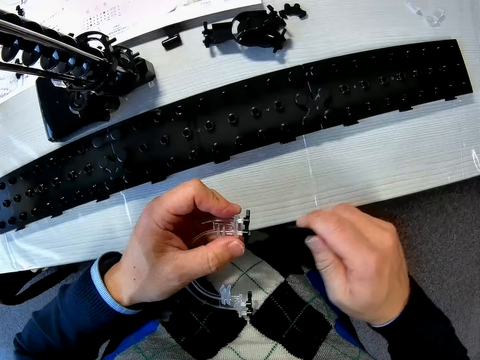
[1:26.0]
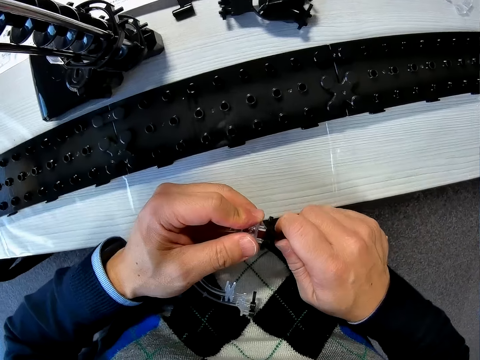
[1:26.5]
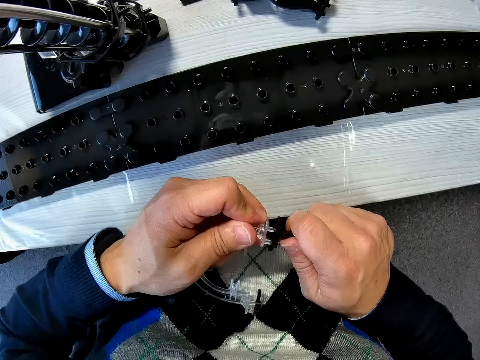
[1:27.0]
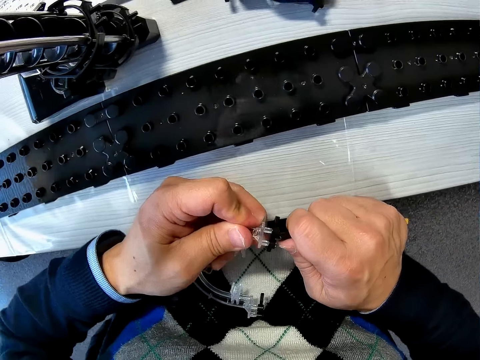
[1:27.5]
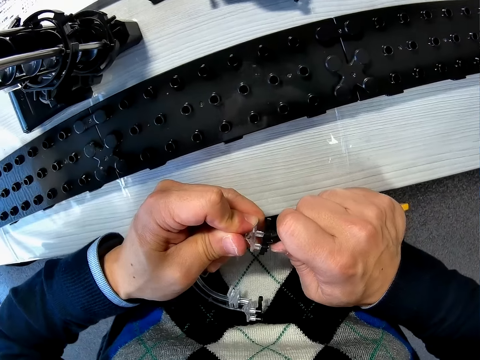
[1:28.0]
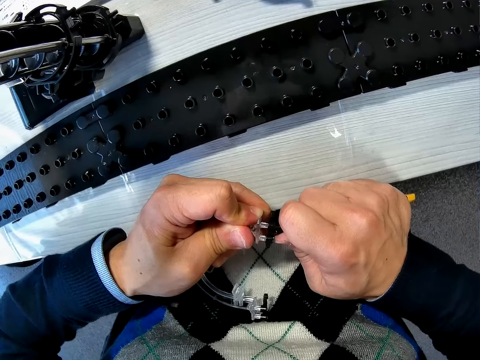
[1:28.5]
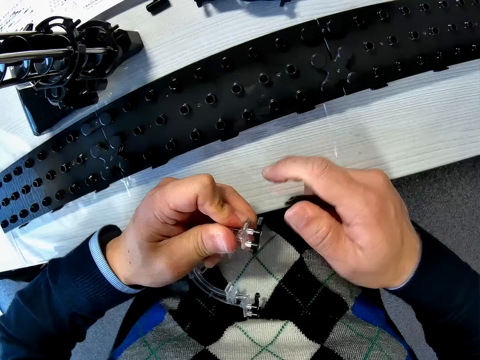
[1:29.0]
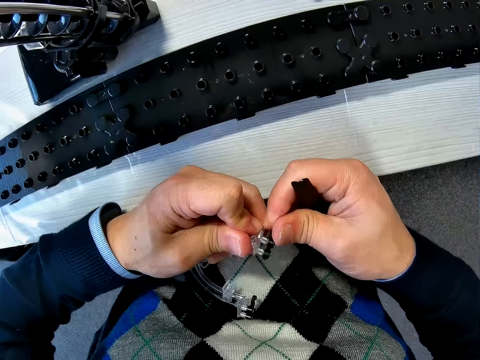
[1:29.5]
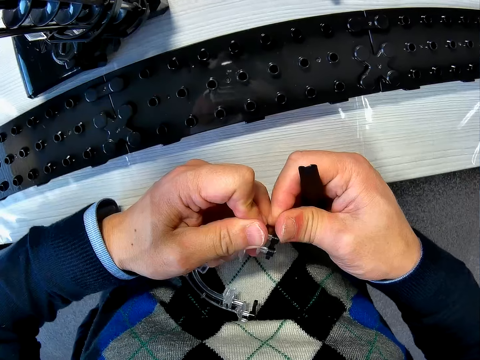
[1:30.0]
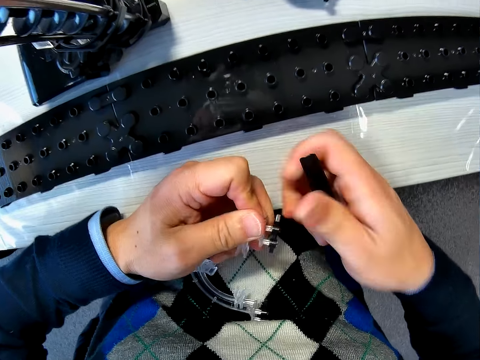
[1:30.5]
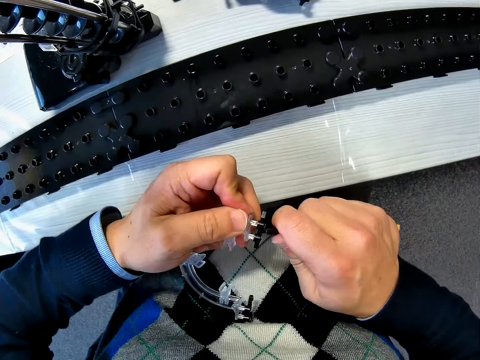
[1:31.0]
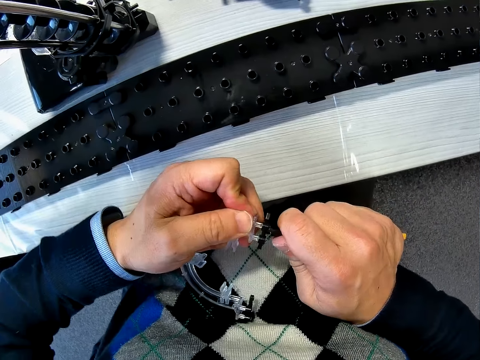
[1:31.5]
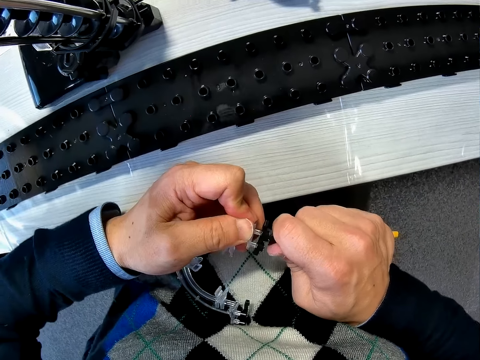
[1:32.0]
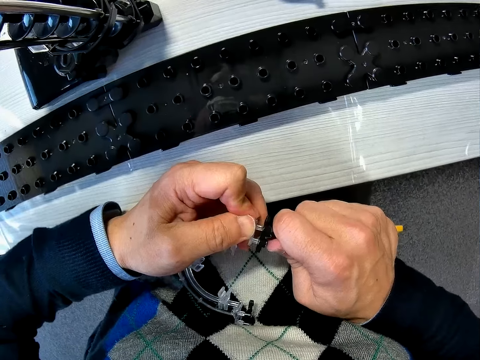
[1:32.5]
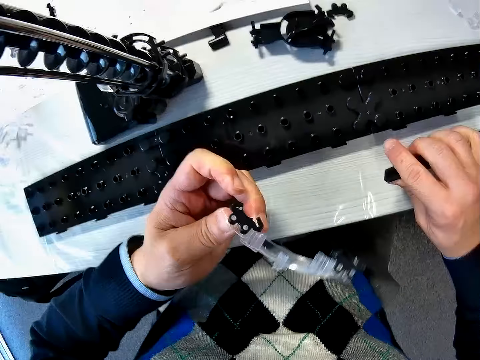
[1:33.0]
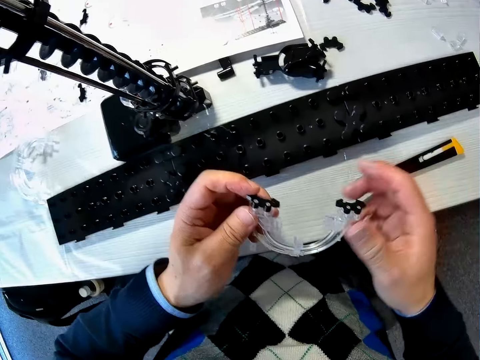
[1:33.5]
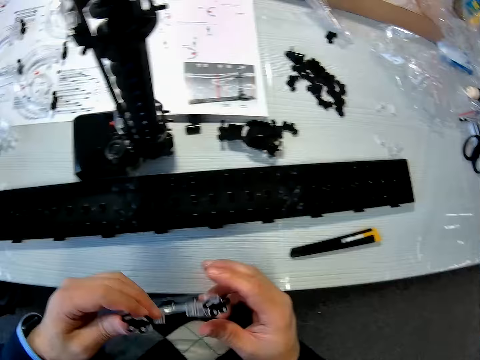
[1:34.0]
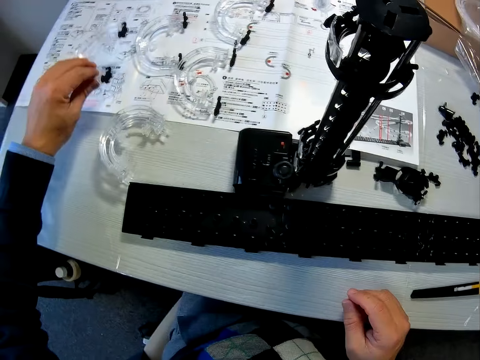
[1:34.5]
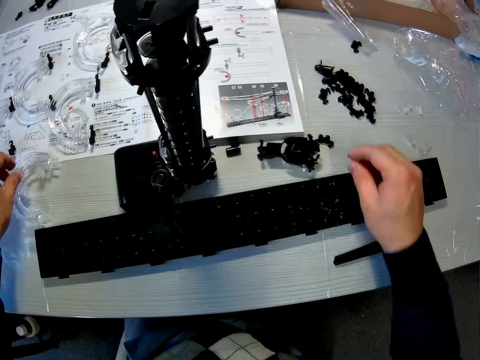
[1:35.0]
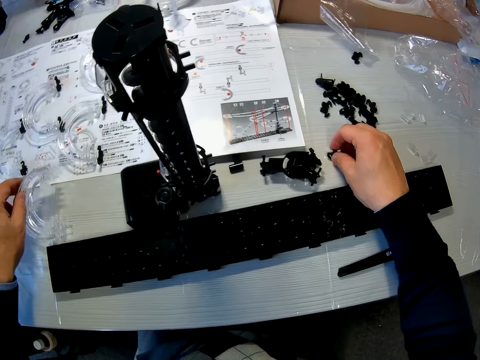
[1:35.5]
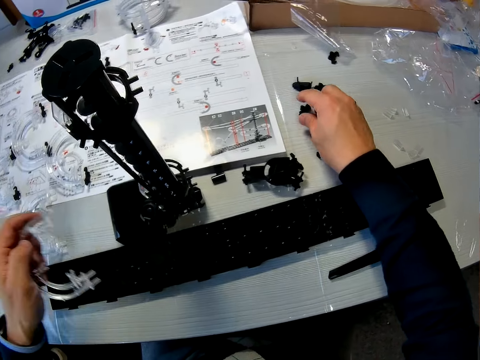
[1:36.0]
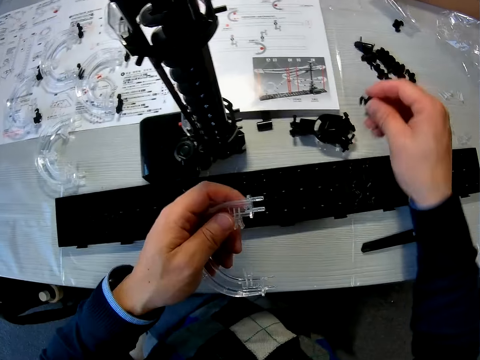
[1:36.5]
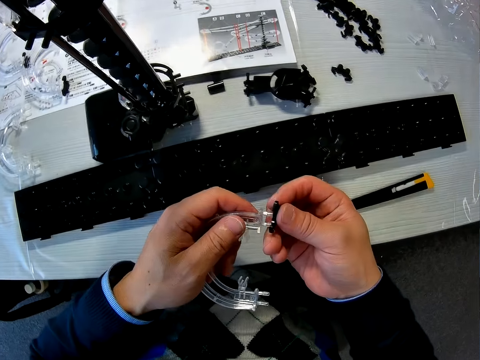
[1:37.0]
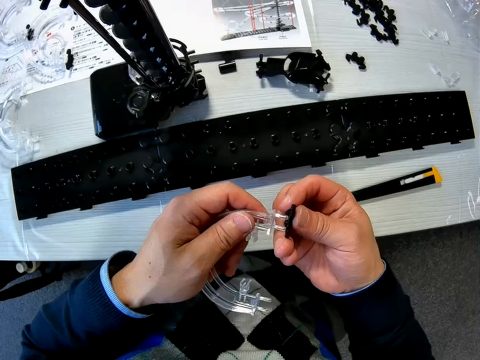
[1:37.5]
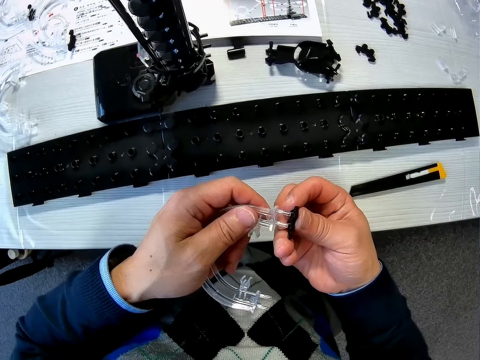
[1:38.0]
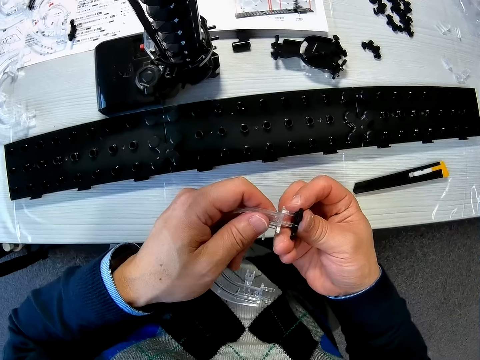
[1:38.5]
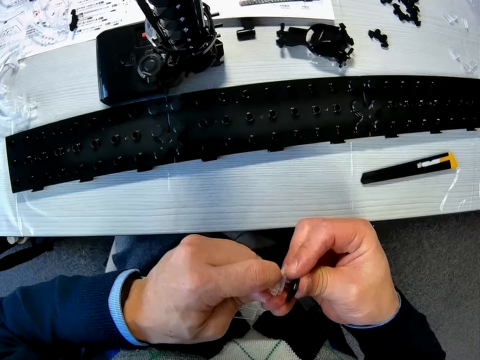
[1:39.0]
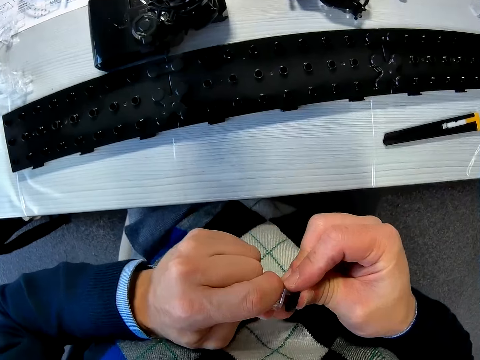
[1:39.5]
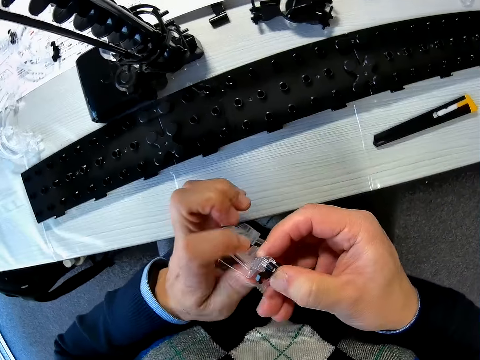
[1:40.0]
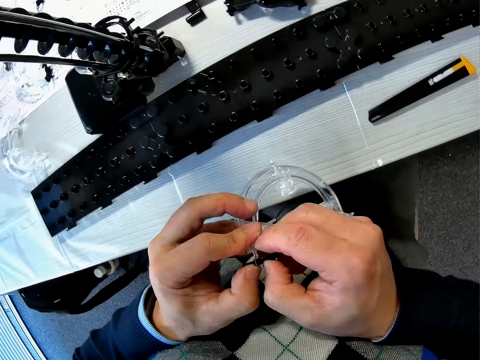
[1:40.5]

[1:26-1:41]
The camera wearer picks up a plastic adjustable wrench or adjustable knife. He uses the adjustable knife on the piece of the mechanical model in his left hand. He uses his right thumb on the piece of the mechanical model in his left hand. He uses the adjustable knife on the piece of the mechanical model in his left hand. He drops the adjustable knife on the table with his right hand. He holds a corner with his hands. He drops a piece of the mechanical model in his left hand on the table. He touches a piece of the mechanical model from the table with his right hand. He picks up a piece of the mechanical model from the table with his left hand. He picks up a piece of the mechanical model from the table with his right hand. He couples the piece of the mechanical model in his right hand to the piece of the mechanical model in his left hand.

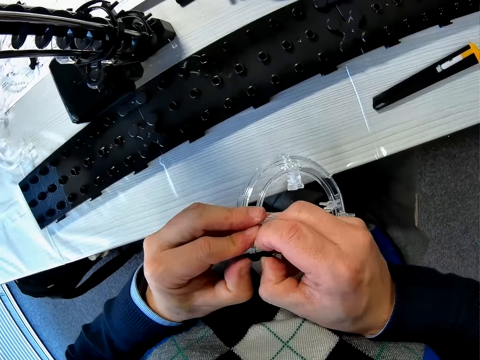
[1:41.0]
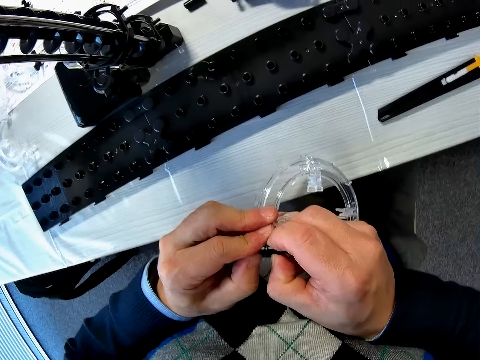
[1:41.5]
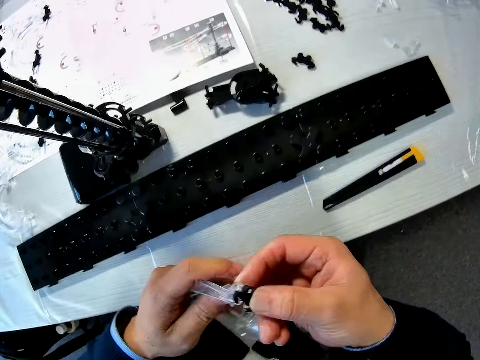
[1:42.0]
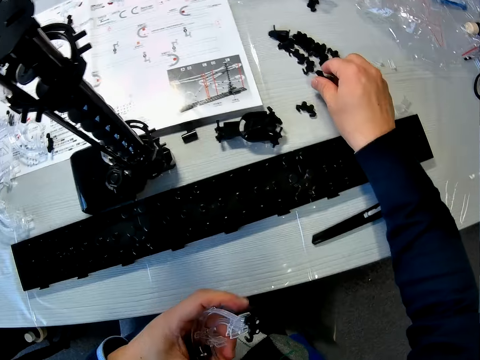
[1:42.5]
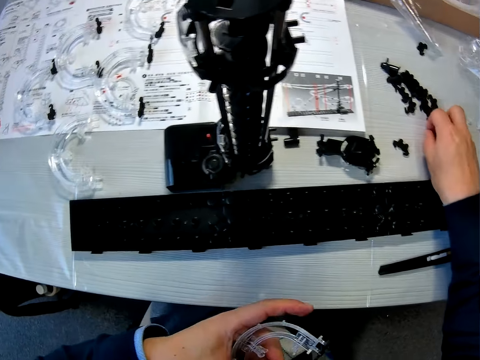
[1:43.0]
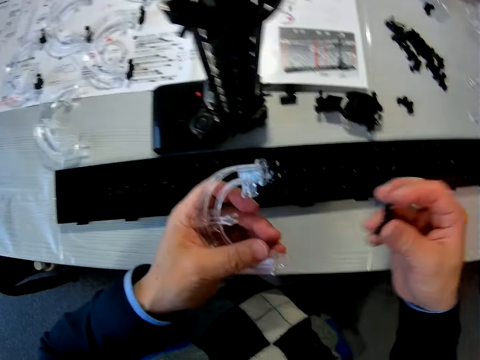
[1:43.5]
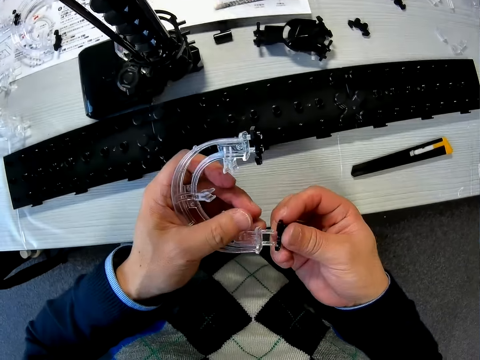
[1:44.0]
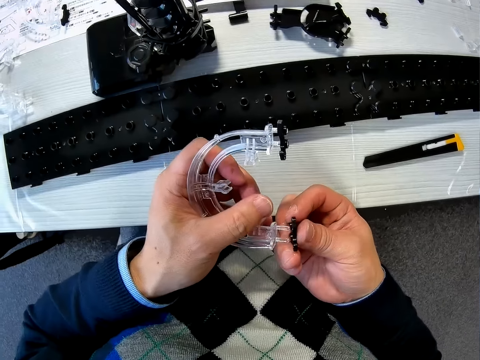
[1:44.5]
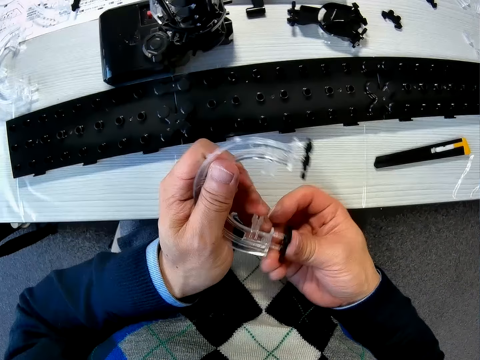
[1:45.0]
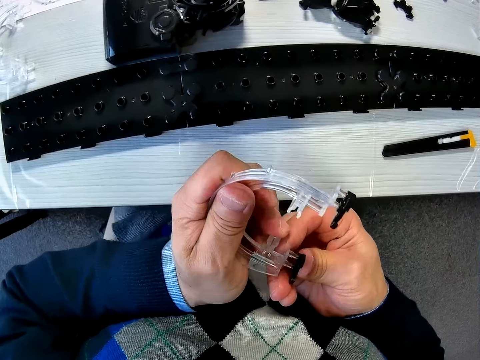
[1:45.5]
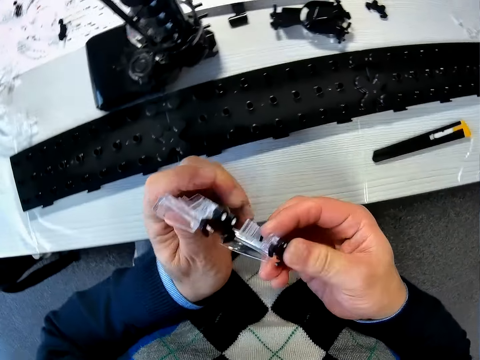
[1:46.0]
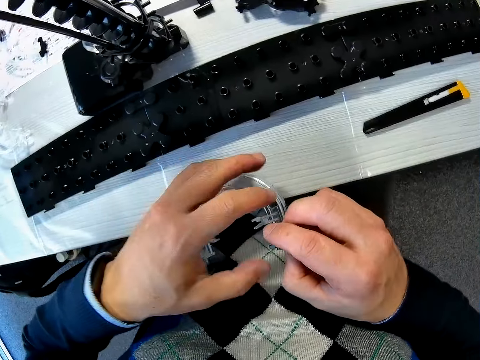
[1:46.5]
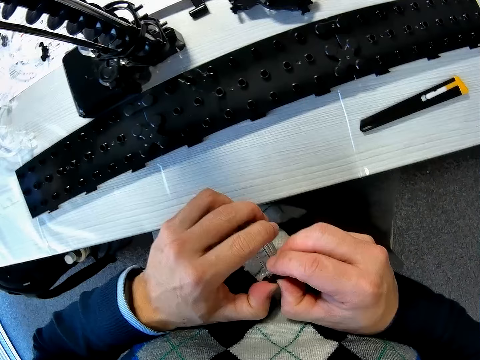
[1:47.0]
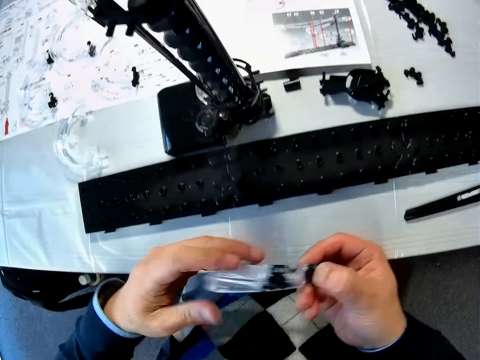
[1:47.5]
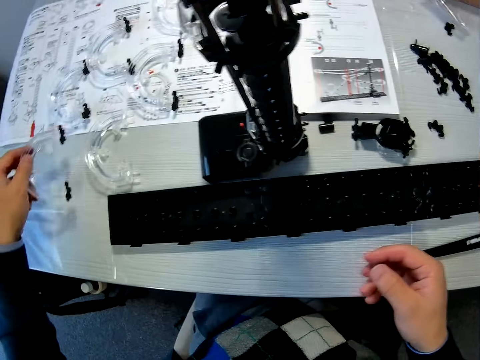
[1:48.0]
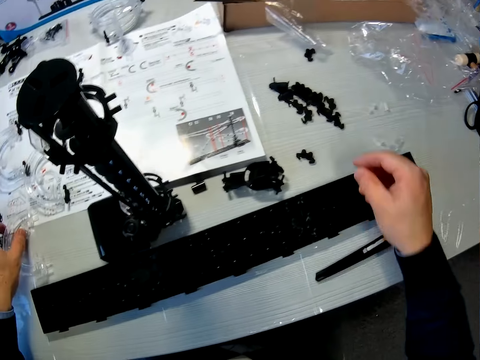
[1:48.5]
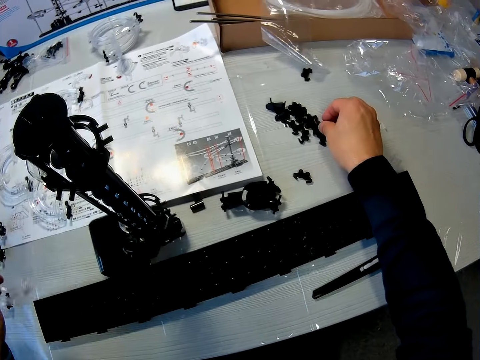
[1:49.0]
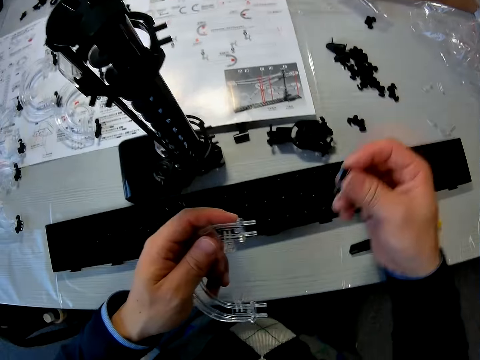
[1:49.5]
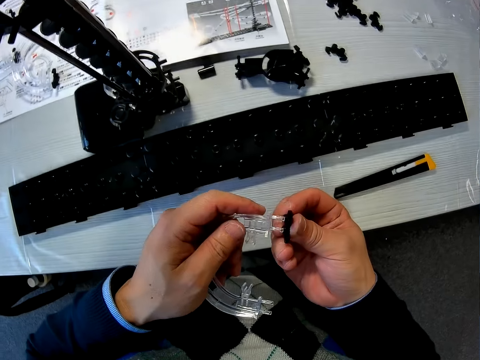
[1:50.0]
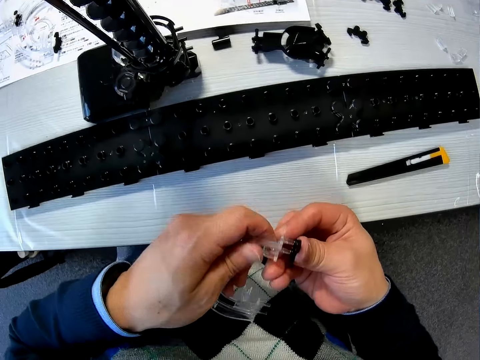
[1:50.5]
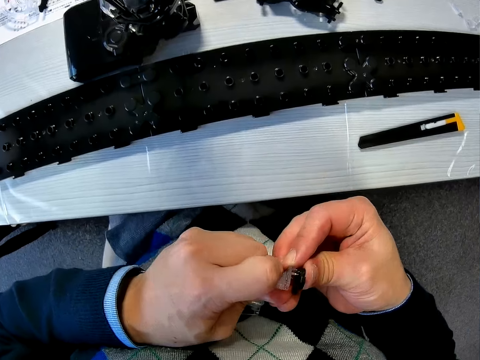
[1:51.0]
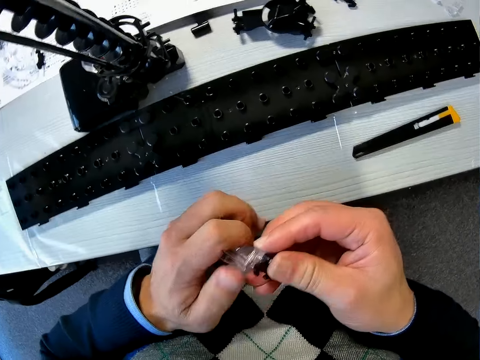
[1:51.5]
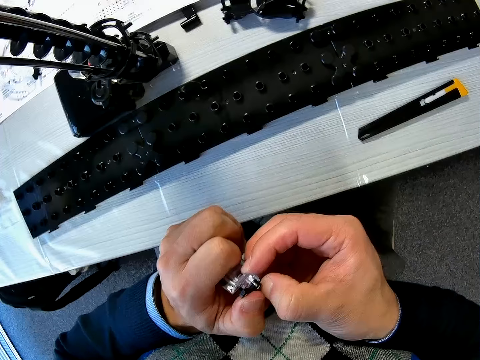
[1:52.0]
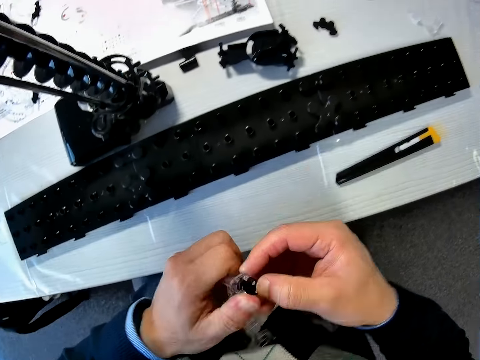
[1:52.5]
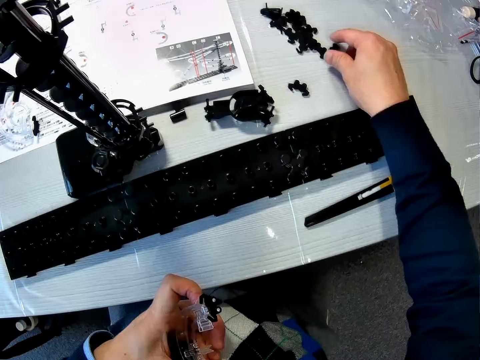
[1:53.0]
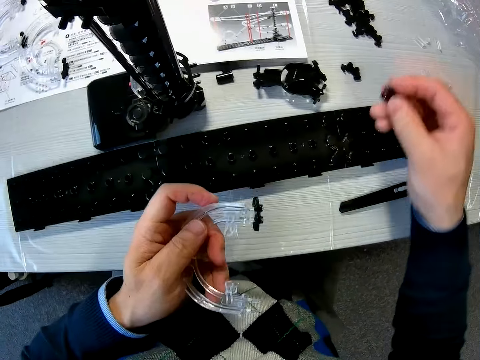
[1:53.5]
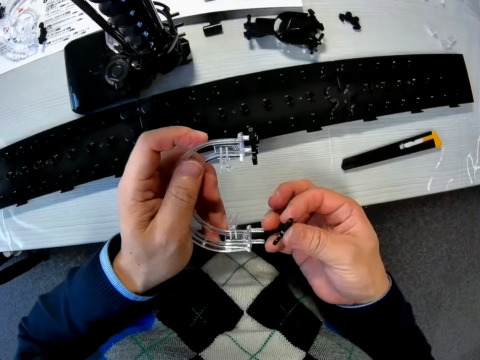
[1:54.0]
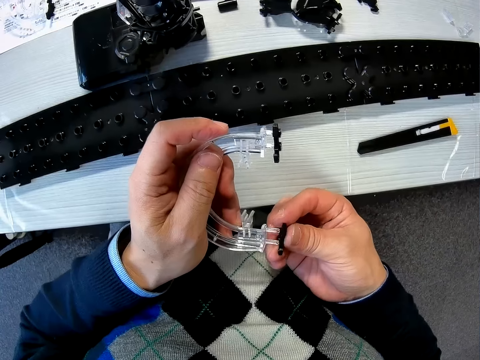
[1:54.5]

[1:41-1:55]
The camera wearer picks up a piece of the mechanical model from the table with his right hand. He couples the piece of the mechanical model in his right hand to the piece of the mechanical model in his left hand. He sticks together a rail stand and a corner stand. He drops a piece of the mechanical model in his left hand on the table. He picks up a piece of the mechanical model from the table with his left hand. He picks up a piece of the mechanical model from the table with his right hand. He couples the piece of the mechanical model in his right hand to the piece of the mechanical model in his left hand. He sticks together the rail stand and the corner stand. He picks up a piece of the mechanical model from the table with his right hand. He couples the piece of the mechanical model in his right hand to the piece of the mechanical model in his left hand.
